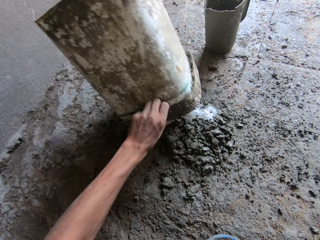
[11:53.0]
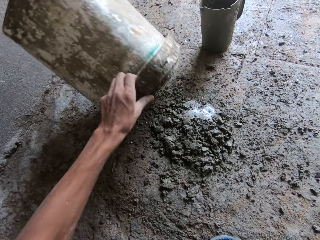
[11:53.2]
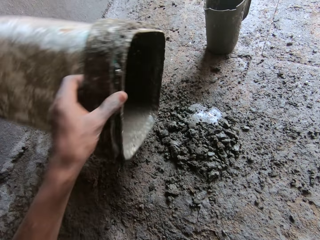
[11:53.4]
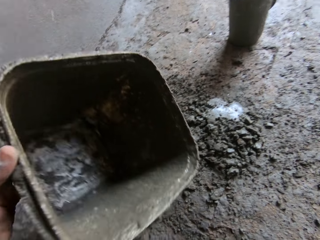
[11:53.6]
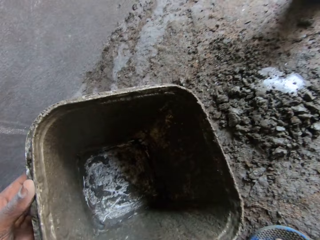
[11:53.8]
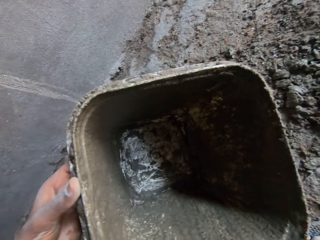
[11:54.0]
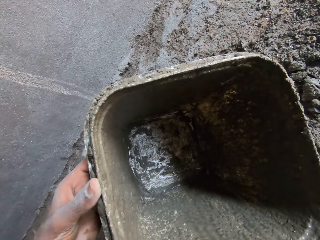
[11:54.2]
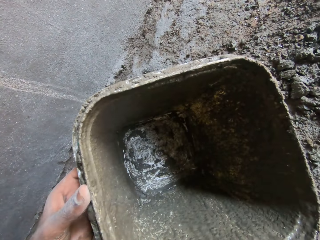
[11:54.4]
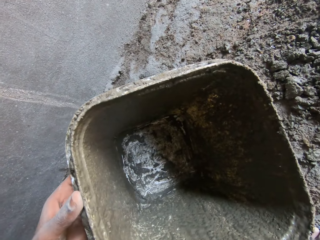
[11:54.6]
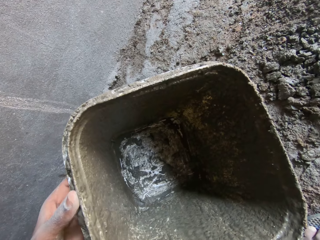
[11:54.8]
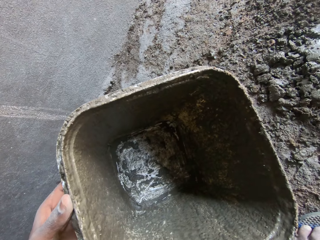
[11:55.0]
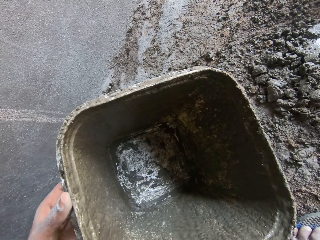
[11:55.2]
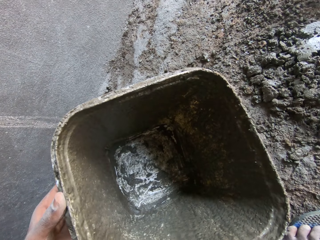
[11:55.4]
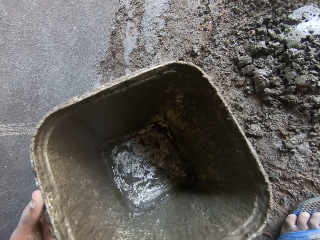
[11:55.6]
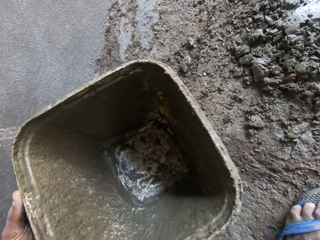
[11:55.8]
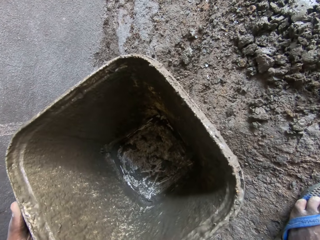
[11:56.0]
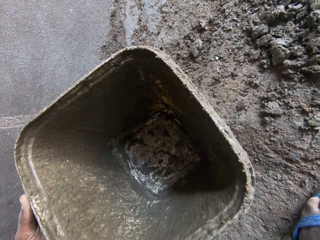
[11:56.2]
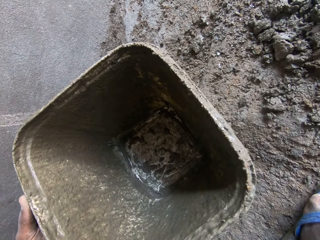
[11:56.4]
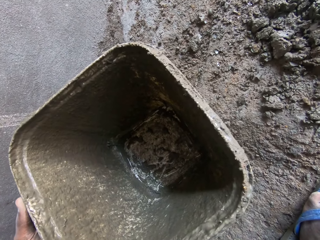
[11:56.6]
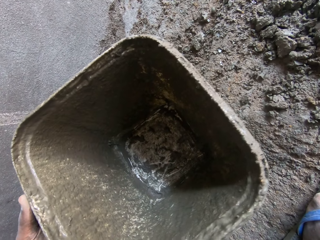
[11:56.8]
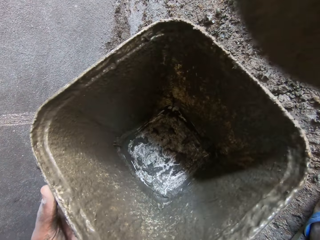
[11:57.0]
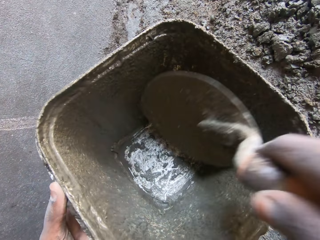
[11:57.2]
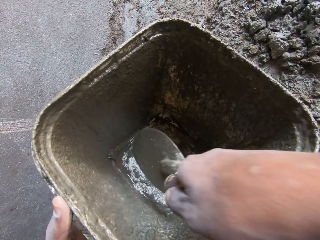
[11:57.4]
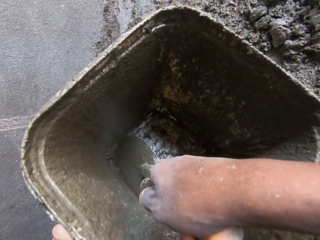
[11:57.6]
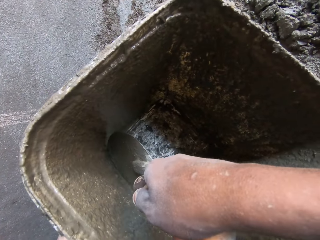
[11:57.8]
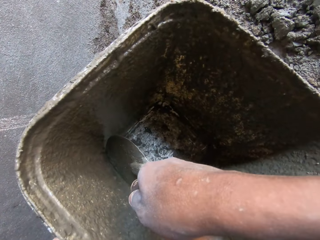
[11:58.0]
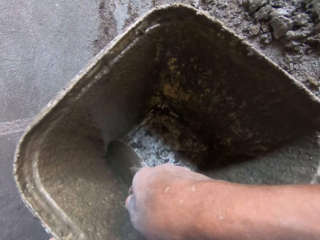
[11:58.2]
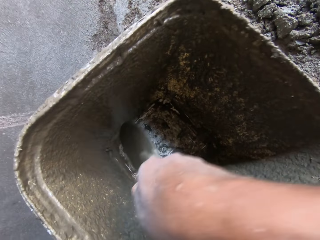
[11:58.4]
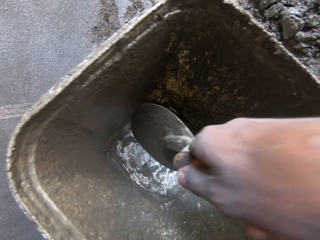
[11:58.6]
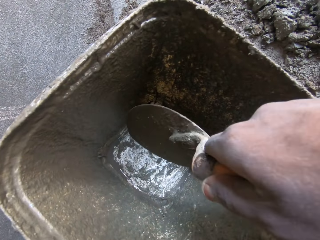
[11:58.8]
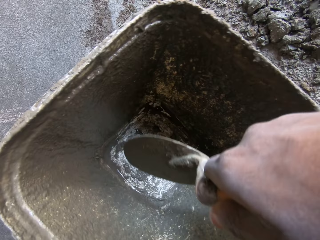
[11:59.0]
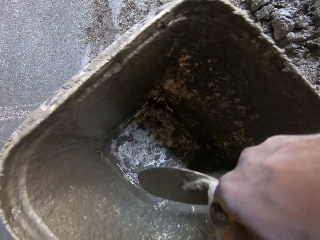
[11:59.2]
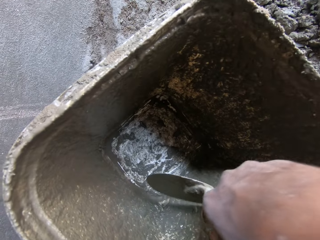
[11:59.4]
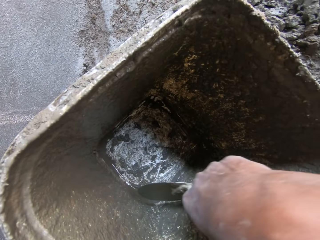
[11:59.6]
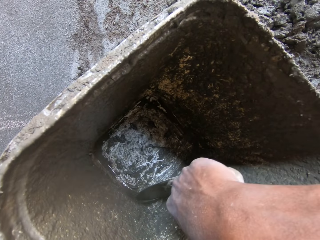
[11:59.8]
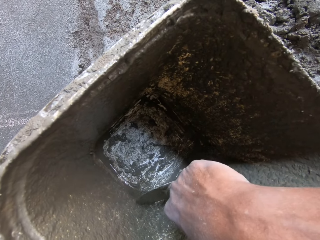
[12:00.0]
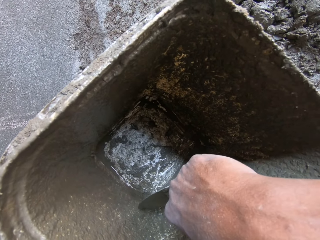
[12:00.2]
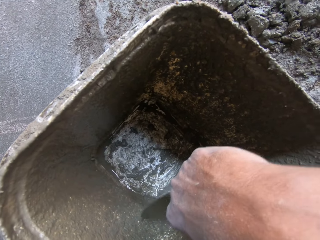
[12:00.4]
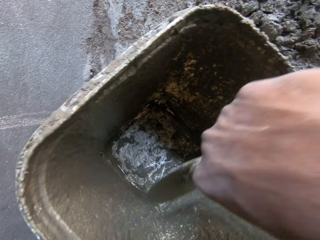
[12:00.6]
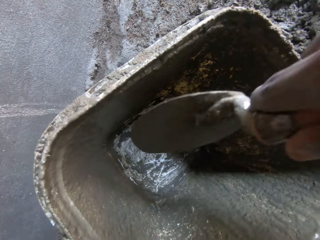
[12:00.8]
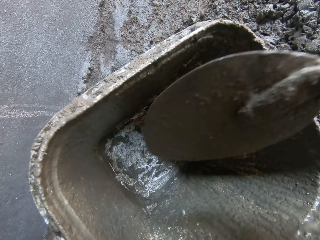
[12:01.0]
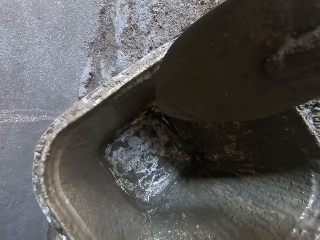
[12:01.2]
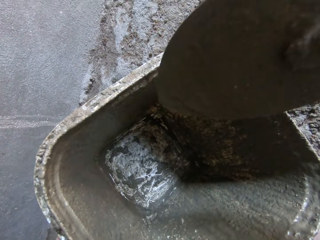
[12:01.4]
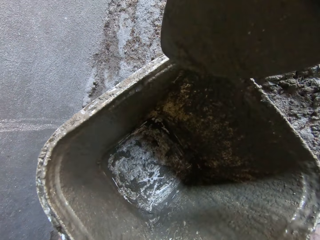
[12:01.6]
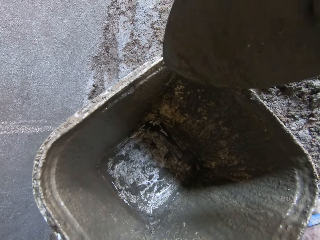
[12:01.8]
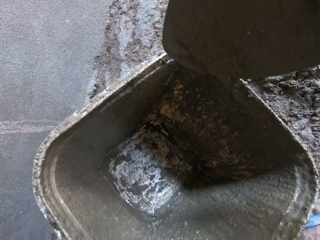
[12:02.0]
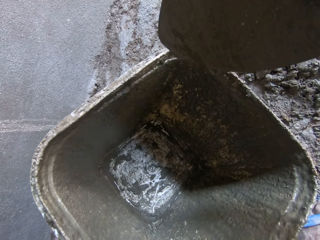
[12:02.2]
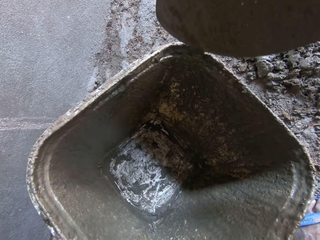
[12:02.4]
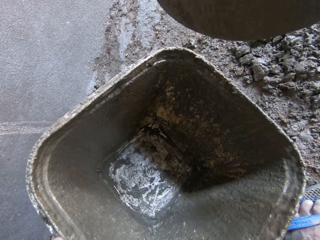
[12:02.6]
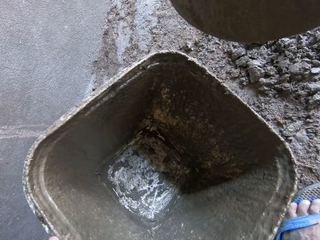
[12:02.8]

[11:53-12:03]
The camera wearer places the bucket on the floor. They look in the bucket. They scratch the bucket with the trowel. They remove the stuck concrete in the bucket.

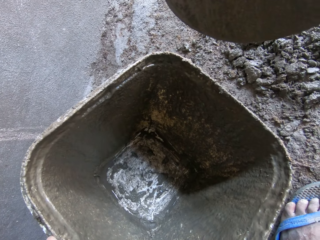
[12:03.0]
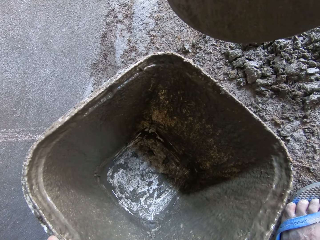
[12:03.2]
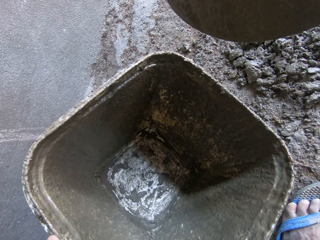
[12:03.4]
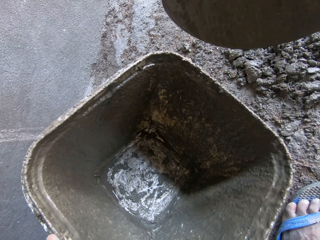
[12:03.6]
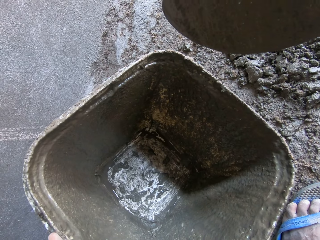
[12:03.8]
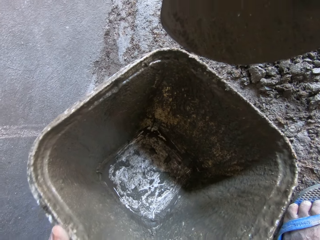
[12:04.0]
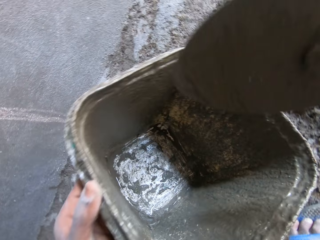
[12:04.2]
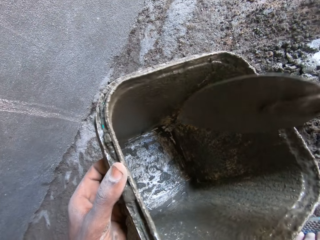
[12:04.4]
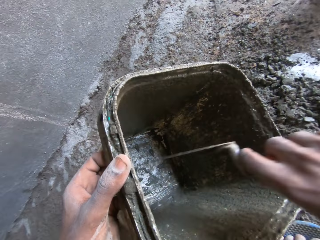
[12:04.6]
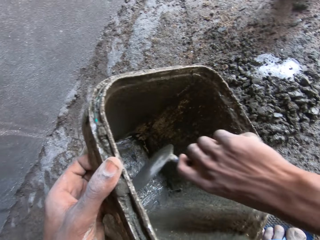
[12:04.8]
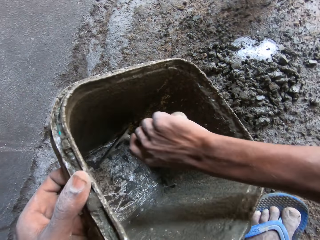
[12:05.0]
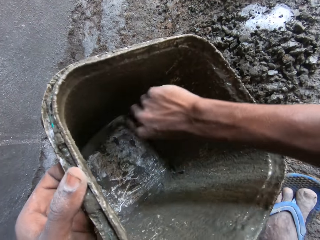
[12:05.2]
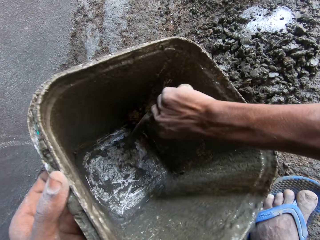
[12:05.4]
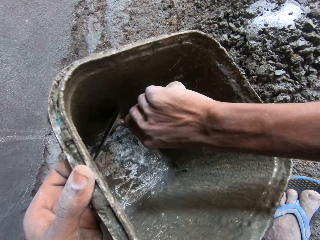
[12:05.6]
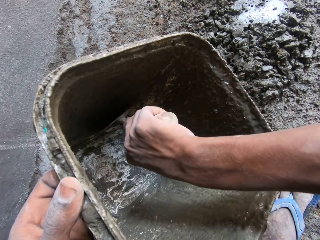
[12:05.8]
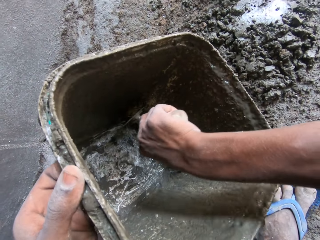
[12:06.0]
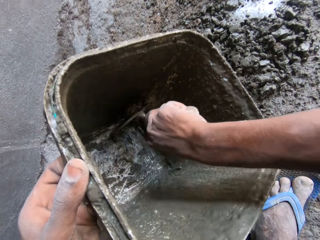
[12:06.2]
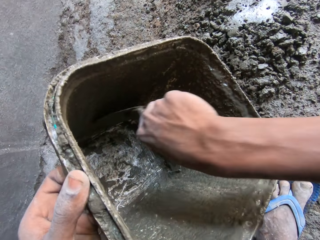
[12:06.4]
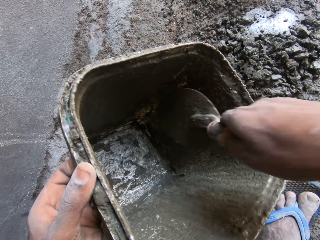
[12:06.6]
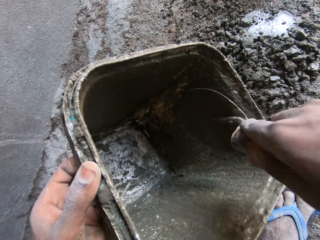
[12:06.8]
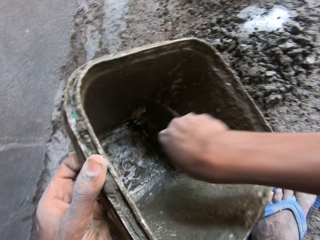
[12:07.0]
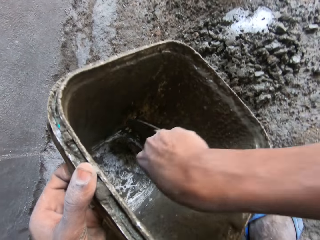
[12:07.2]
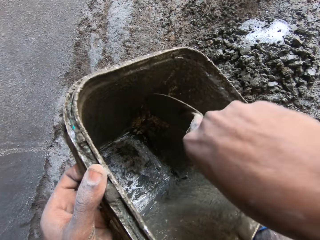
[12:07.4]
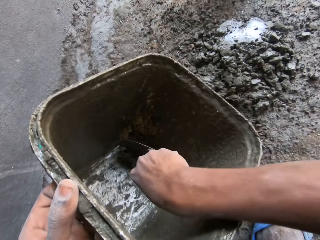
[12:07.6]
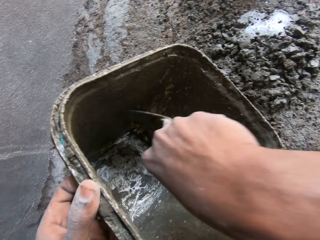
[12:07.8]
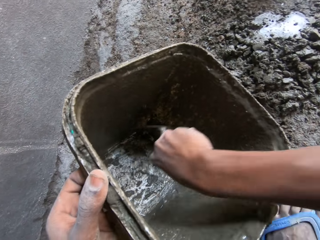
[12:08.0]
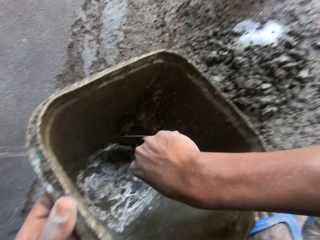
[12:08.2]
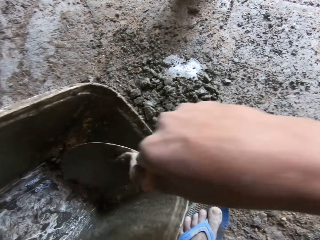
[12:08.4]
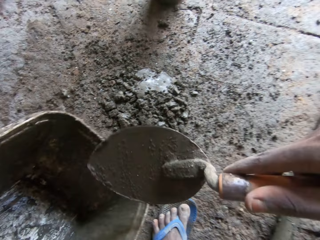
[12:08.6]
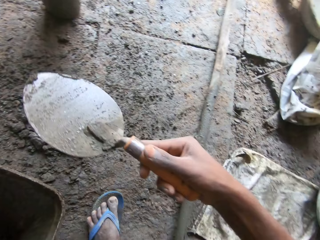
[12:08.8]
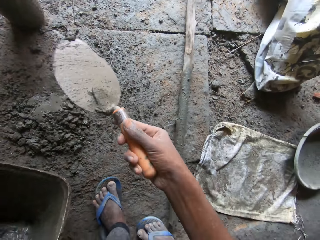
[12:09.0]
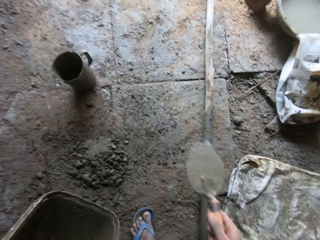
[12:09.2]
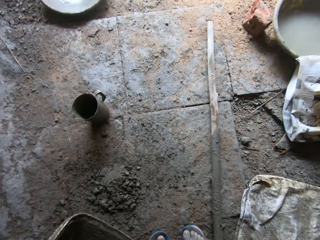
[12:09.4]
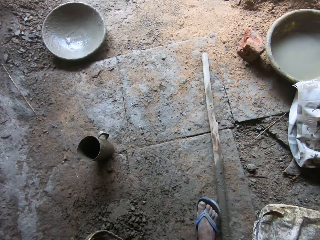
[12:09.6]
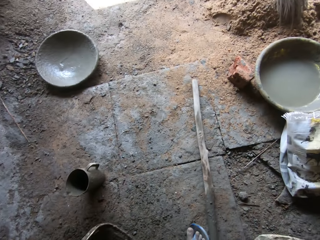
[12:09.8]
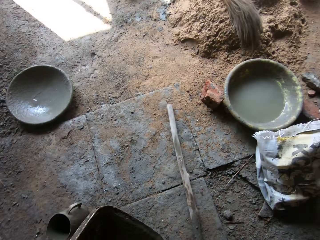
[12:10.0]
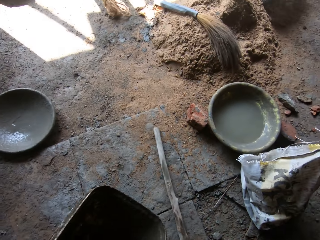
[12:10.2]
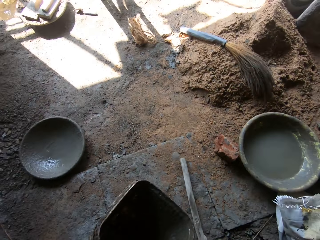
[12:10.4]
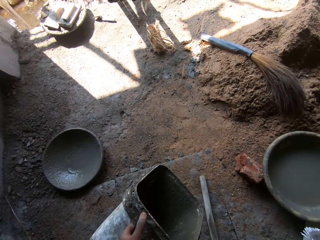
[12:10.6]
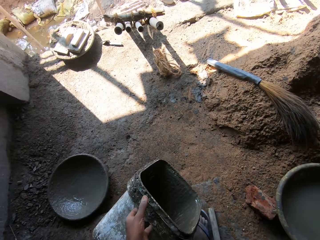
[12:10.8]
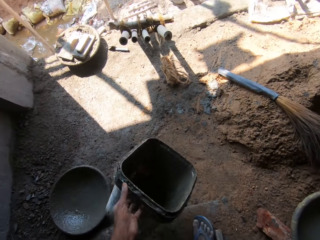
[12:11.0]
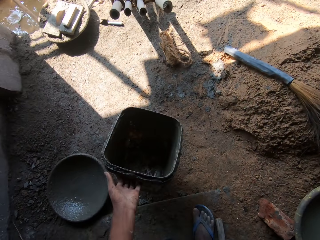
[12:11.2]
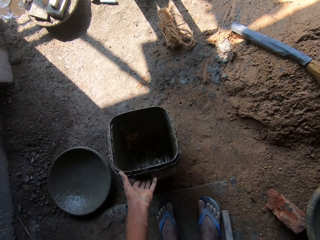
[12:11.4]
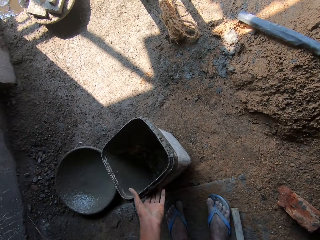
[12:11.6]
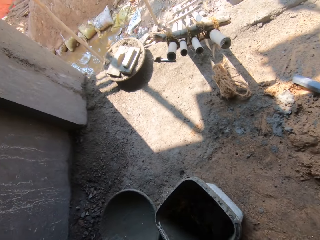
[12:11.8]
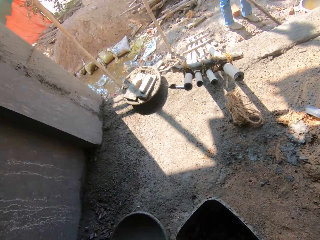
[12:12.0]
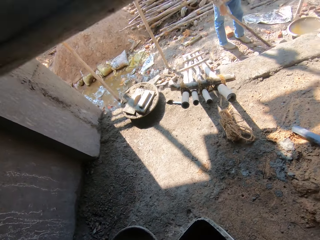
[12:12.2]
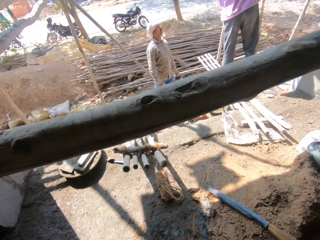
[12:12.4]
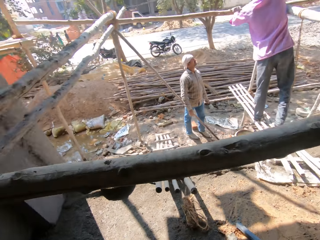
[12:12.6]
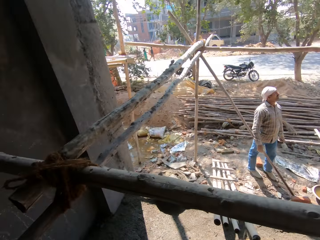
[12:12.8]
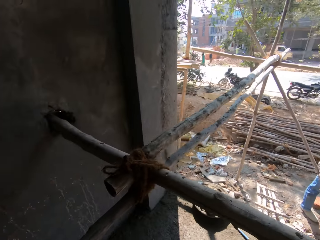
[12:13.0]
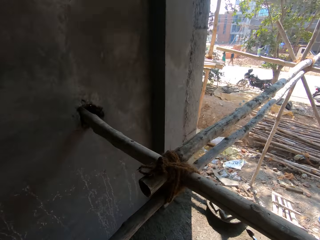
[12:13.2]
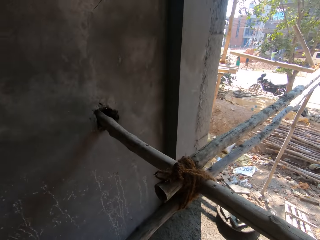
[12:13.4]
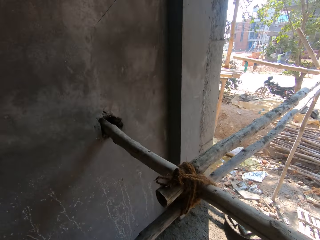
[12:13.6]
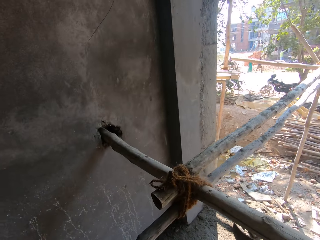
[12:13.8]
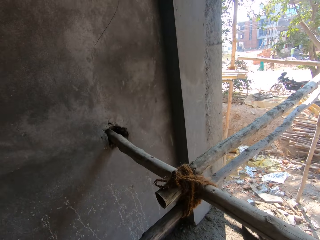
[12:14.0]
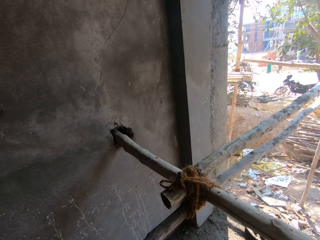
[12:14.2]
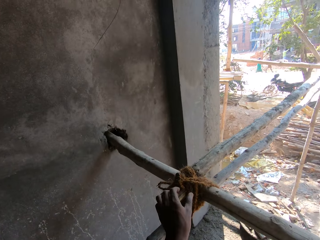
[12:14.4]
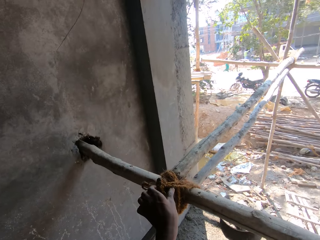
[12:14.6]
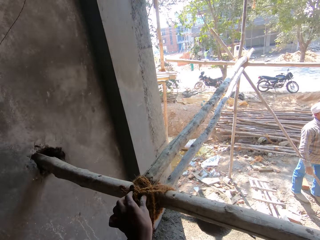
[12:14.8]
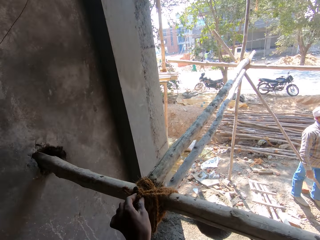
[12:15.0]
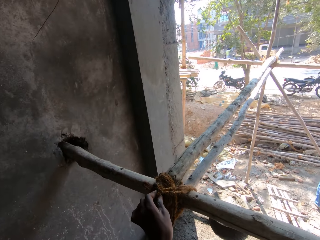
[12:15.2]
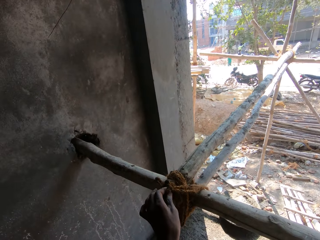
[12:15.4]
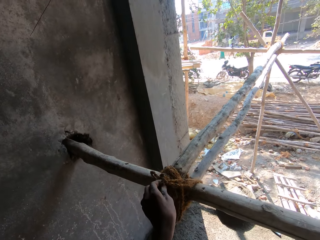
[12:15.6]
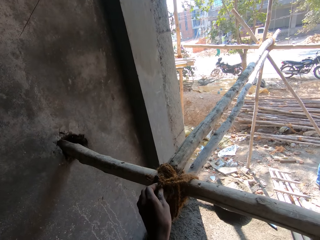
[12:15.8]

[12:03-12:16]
The camera wearer removes the stuck concrete in the bucket. They walk forward. They place the bucket on the floor.
